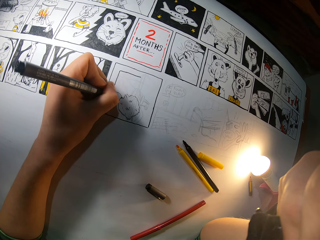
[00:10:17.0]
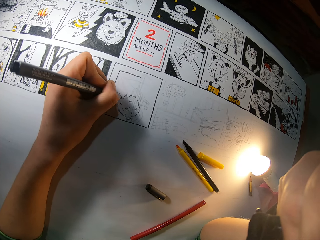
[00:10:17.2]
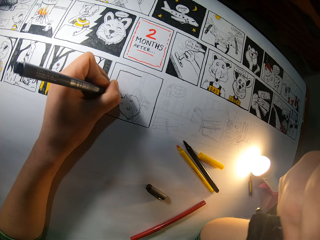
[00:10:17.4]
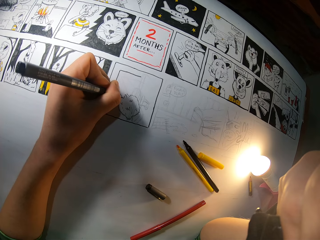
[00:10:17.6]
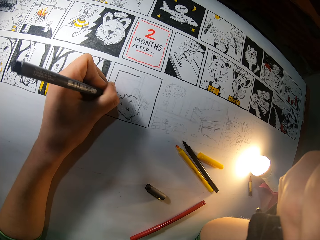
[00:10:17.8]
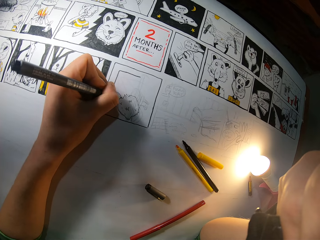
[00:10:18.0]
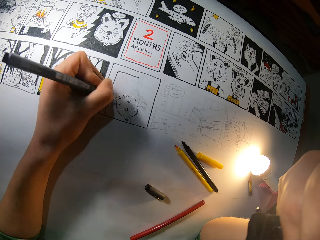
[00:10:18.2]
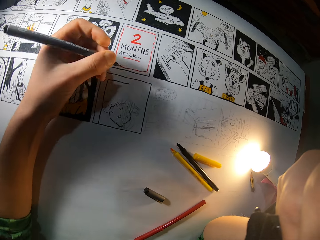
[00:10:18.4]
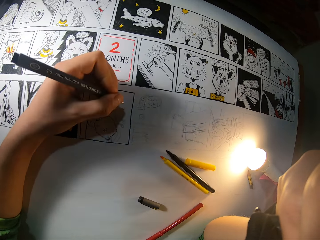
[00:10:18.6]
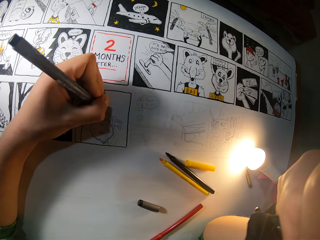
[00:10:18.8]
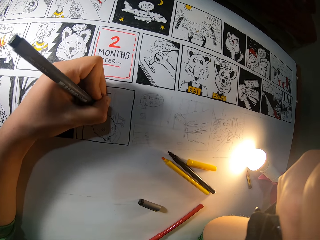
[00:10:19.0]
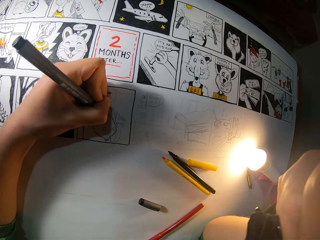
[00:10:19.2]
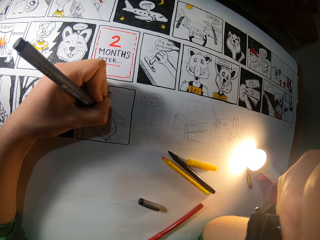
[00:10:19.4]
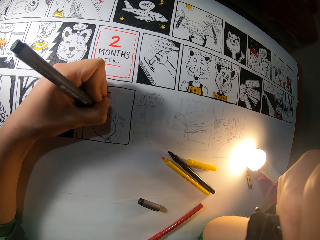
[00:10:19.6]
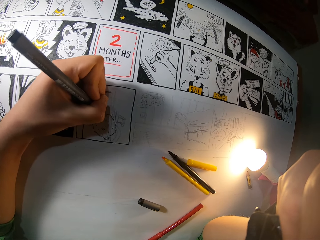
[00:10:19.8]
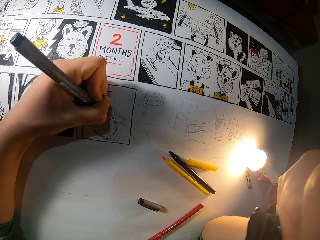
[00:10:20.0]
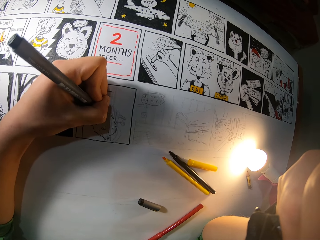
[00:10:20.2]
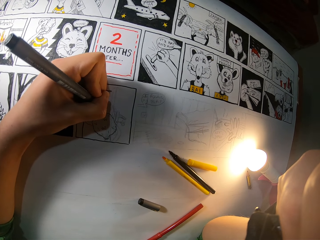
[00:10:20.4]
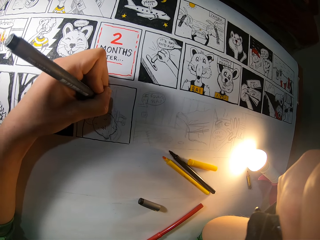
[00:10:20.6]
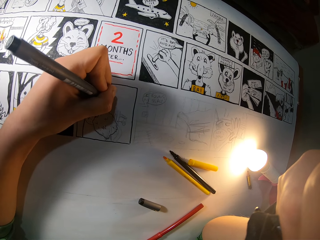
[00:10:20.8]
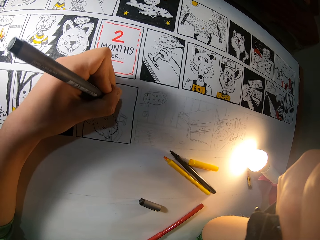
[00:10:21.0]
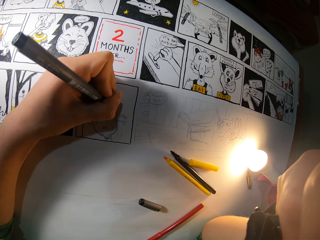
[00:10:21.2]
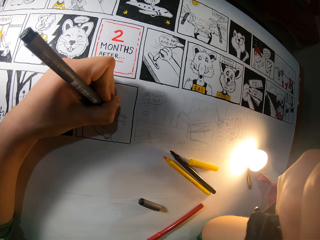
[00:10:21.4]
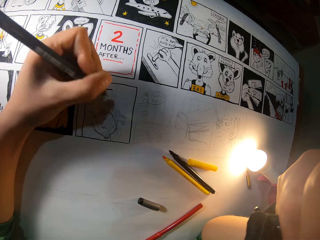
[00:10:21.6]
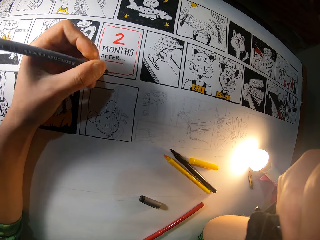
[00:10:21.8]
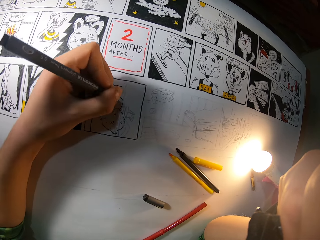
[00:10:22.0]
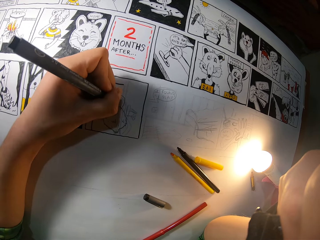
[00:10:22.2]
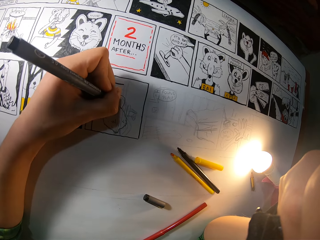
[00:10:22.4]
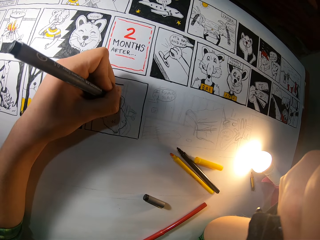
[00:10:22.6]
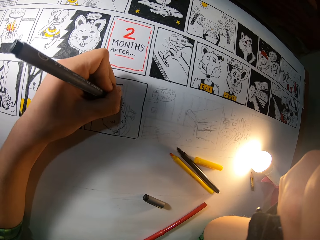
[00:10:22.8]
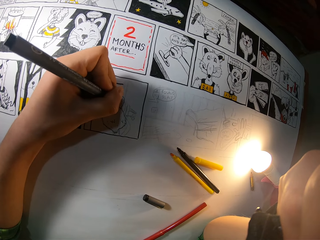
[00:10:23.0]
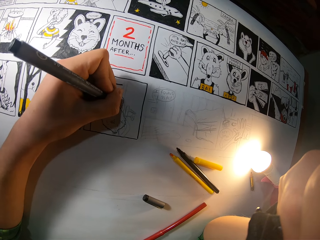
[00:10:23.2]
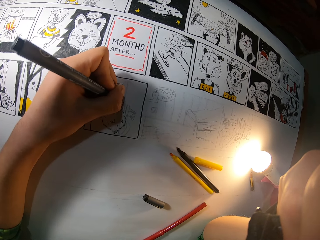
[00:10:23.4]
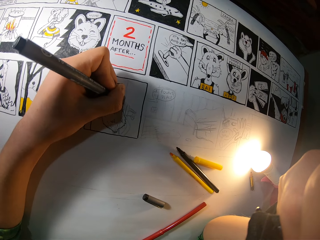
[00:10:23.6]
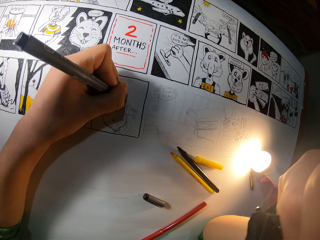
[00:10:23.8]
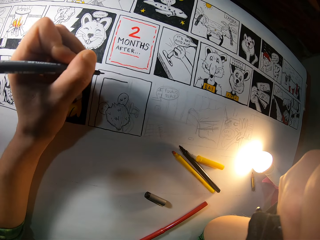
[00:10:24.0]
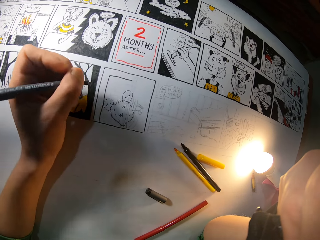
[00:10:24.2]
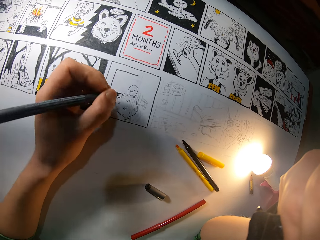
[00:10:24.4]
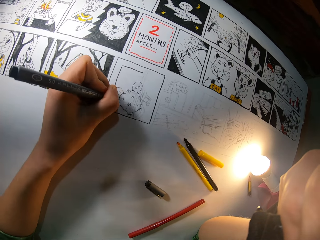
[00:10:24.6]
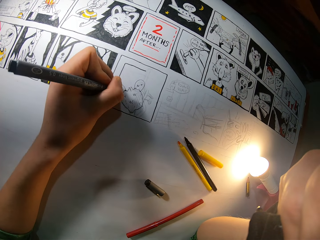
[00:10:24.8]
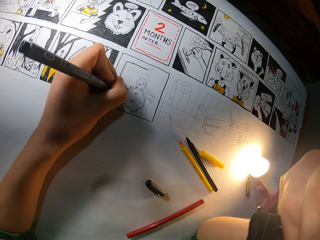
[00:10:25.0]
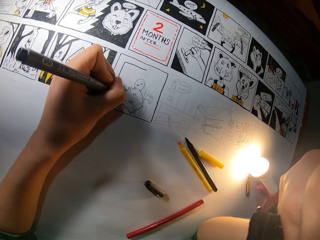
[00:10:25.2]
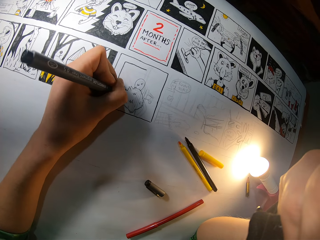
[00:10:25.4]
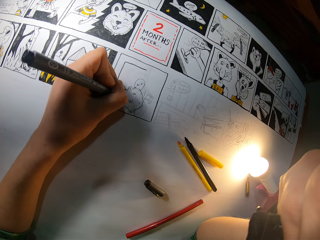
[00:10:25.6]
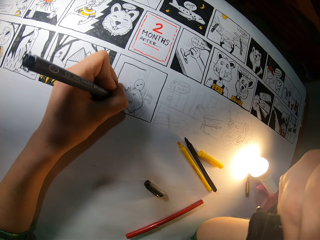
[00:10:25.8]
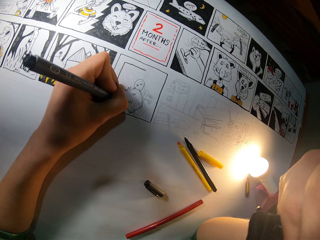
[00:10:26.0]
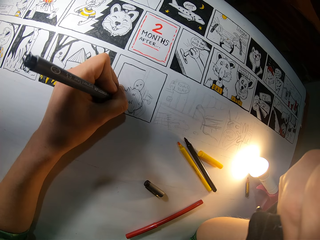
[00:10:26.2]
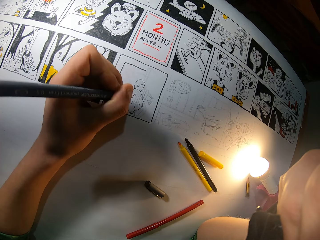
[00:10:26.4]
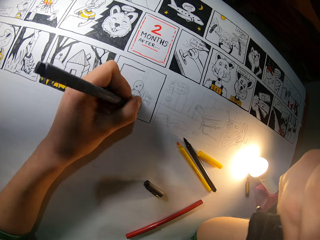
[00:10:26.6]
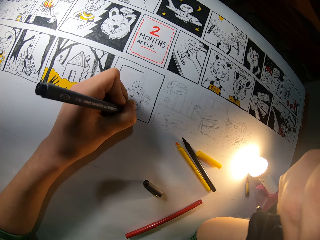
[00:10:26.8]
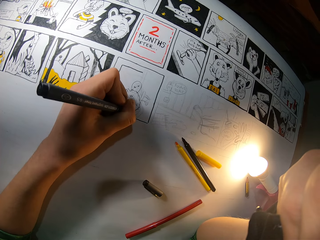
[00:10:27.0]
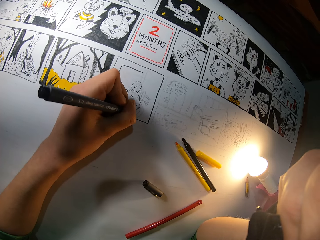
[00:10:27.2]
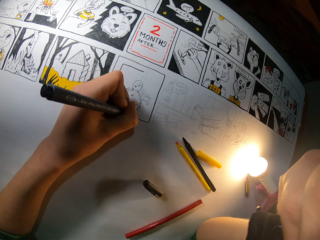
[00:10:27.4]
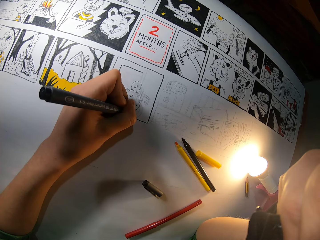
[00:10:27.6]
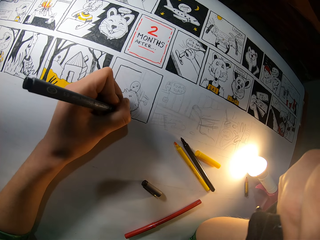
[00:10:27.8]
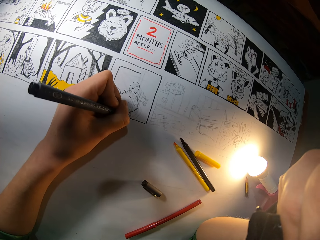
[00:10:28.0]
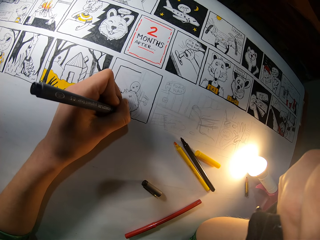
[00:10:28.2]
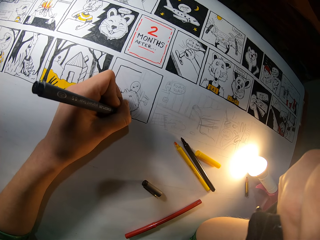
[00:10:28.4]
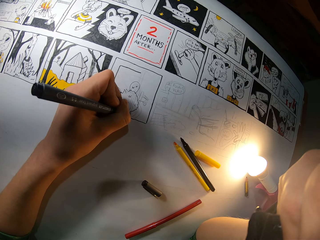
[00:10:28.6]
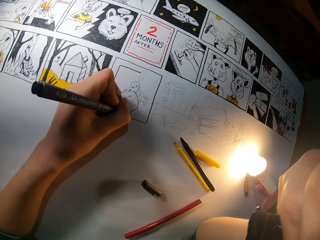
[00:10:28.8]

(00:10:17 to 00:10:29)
The camera wearer adjusts the color pen. They color a picture with the color pen. They adjust the color pen. They color the picture with the color pen.

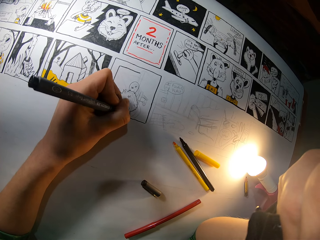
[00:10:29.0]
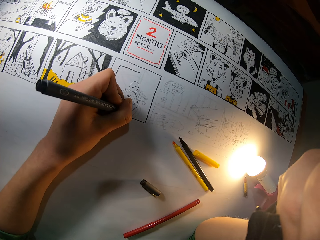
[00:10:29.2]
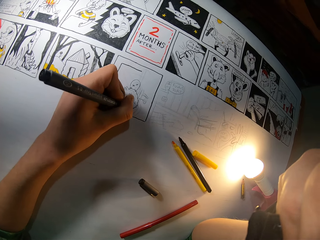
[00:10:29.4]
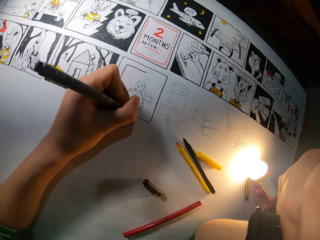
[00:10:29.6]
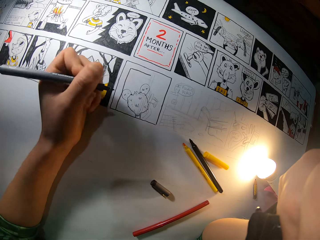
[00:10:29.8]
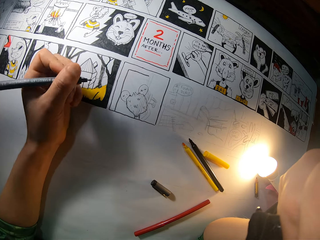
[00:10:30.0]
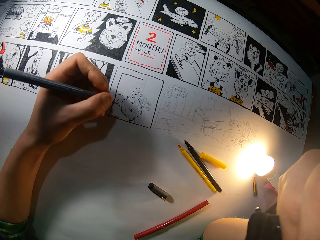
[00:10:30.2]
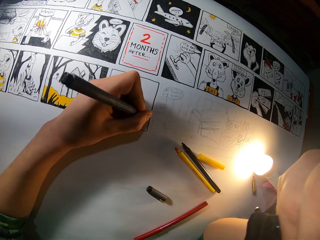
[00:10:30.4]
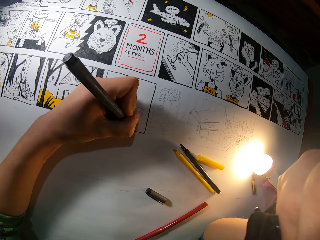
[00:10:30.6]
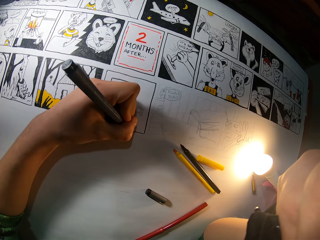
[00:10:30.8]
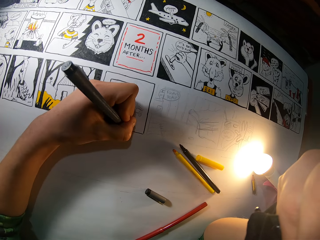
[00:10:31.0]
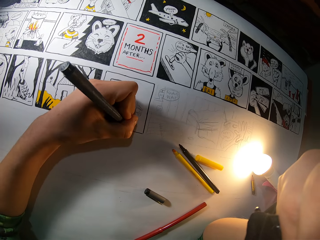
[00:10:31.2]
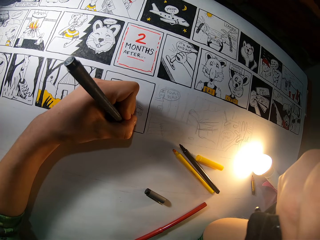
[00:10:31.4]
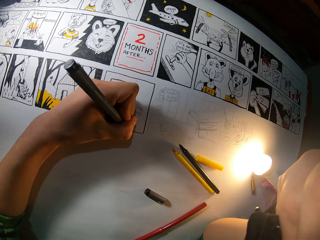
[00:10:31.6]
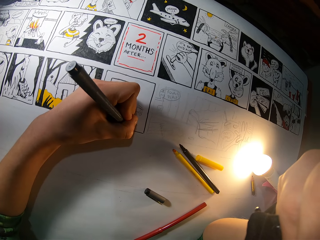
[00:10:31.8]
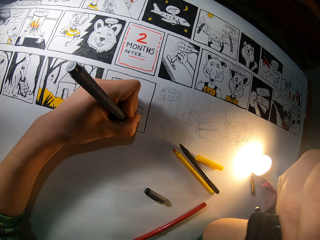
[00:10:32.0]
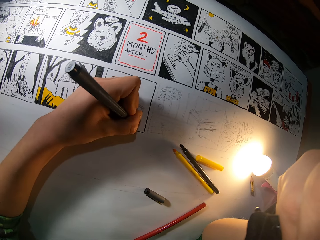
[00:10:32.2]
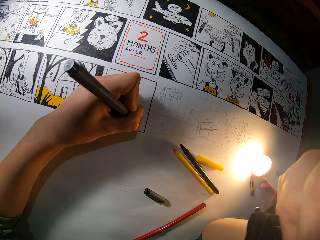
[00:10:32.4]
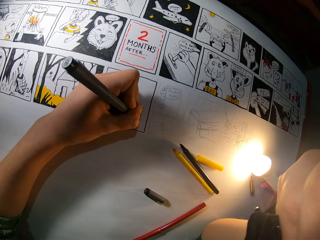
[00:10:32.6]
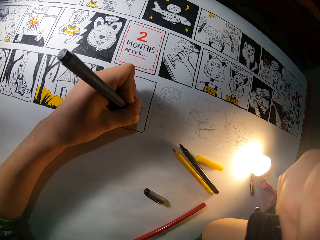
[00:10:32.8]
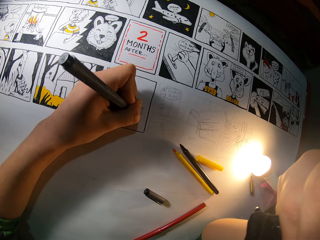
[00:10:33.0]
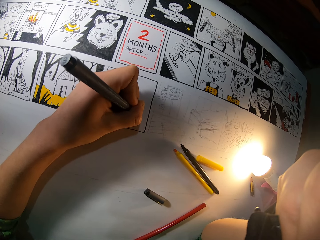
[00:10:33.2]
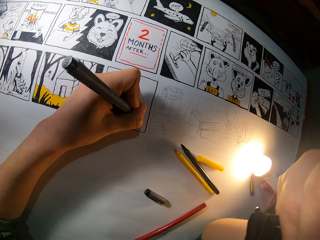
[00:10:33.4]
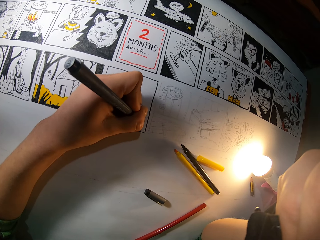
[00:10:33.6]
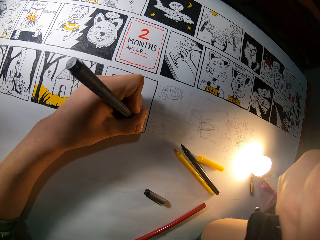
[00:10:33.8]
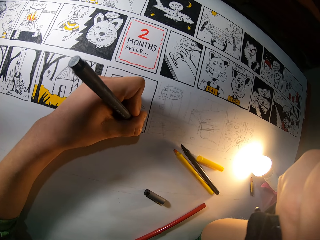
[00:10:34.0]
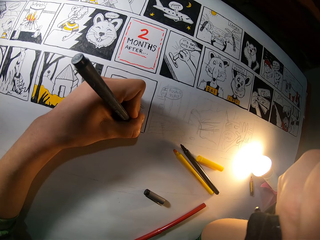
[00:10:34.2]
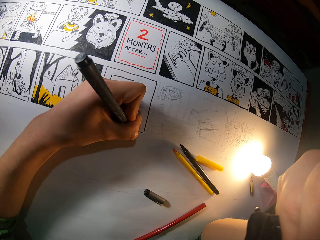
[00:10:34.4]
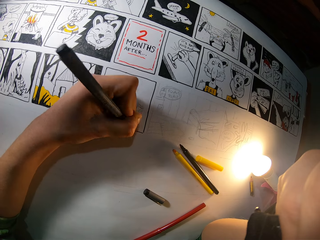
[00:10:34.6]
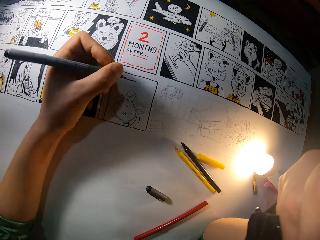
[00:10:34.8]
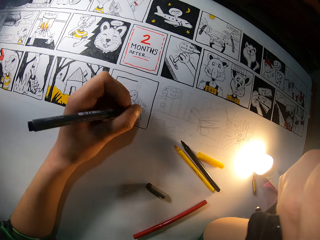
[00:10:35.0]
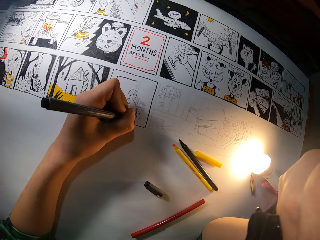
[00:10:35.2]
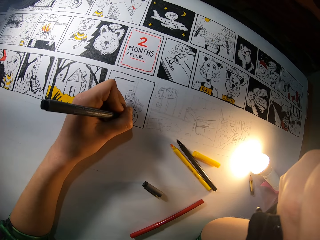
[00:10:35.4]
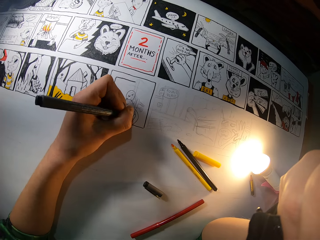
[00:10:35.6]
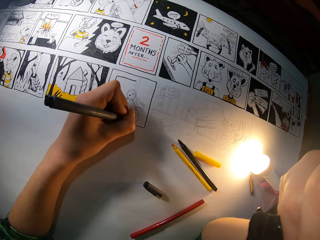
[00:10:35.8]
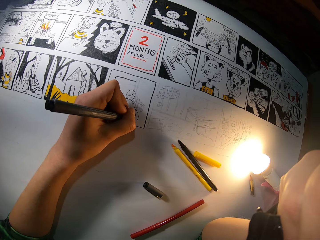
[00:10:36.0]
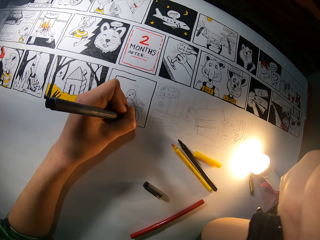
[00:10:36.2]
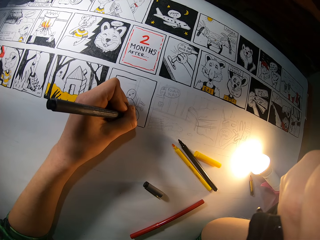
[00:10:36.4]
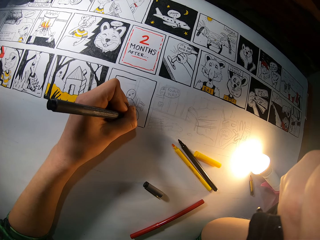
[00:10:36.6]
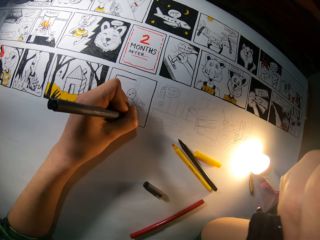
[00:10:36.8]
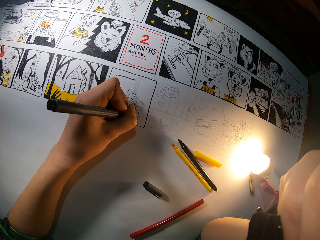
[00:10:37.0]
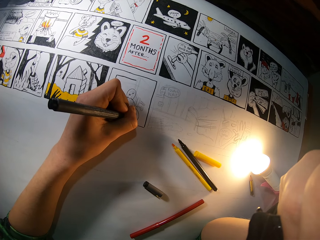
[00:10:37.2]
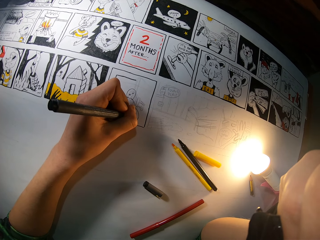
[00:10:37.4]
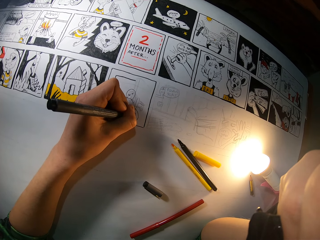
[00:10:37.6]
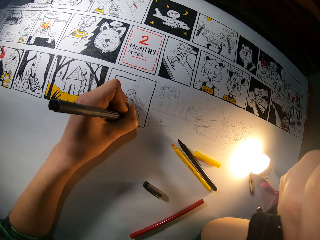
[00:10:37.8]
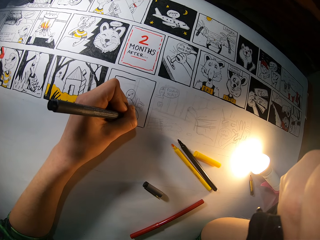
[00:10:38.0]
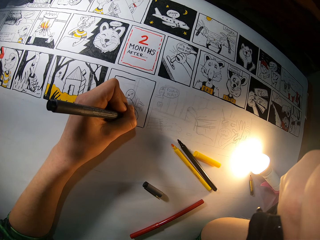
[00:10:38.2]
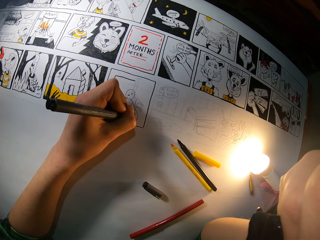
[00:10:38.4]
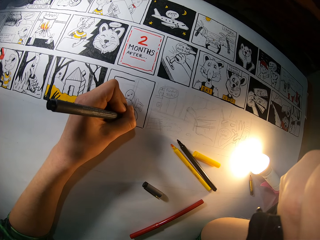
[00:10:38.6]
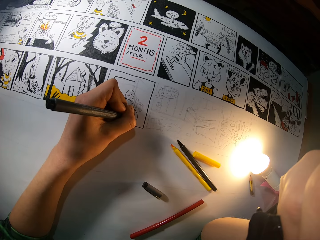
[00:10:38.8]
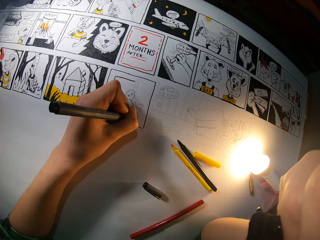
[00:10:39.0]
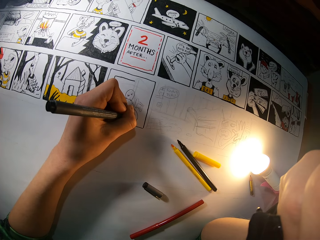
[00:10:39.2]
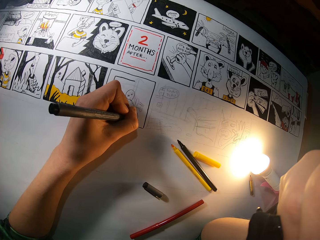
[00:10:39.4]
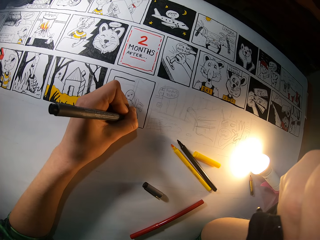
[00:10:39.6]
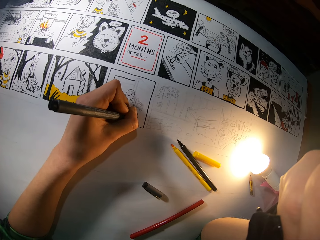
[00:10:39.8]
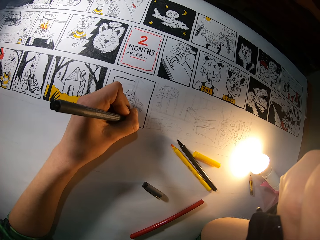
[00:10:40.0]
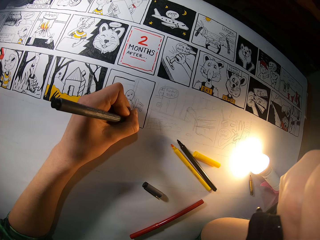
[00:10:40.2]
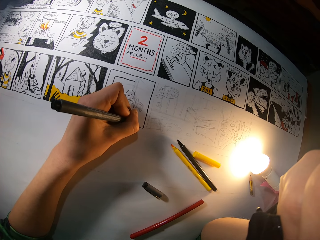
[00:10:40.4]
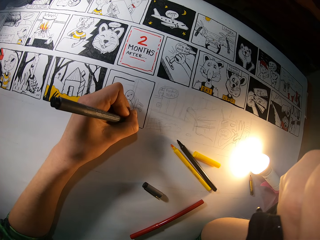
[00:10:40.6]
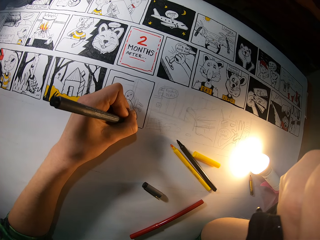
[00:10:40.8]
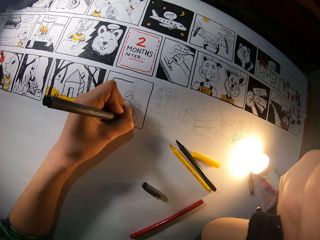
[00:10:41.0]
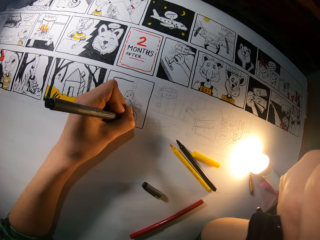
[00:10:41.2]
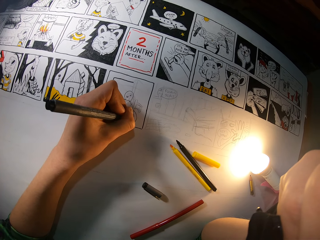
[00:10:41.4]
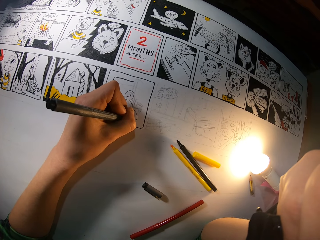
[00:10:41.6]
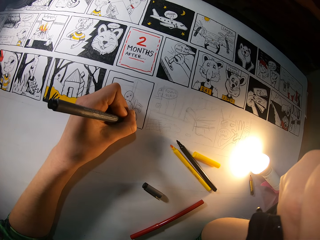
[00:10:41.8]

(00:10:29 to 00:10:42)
The camera wearer adjusts the color pen. They color a picture with the color pen. They adjust the color pen. They color the picture with the color pen.
